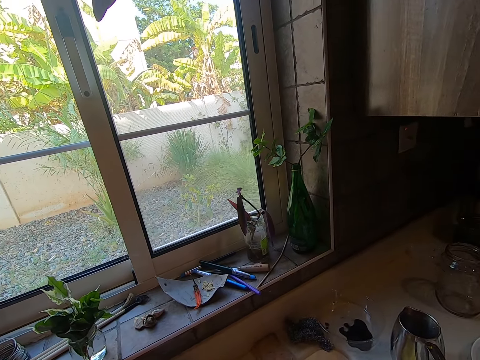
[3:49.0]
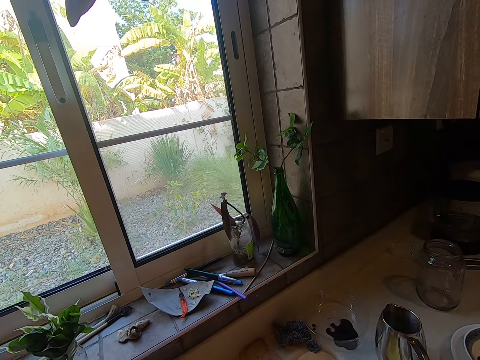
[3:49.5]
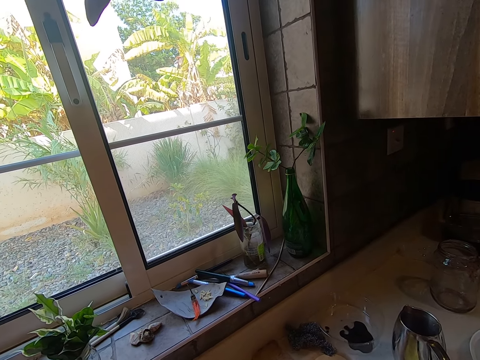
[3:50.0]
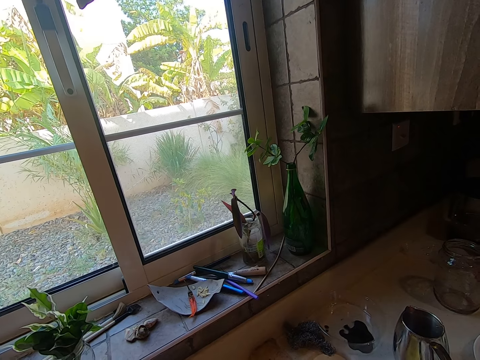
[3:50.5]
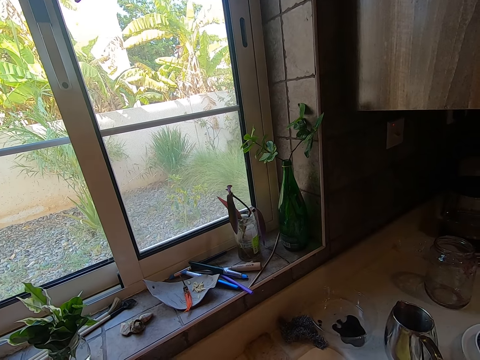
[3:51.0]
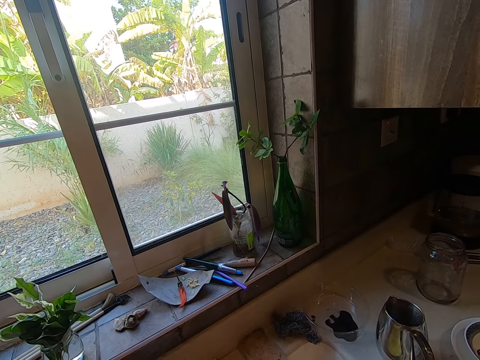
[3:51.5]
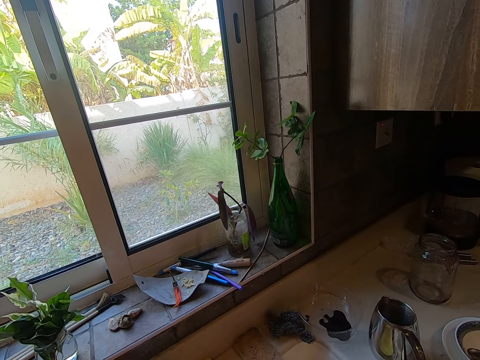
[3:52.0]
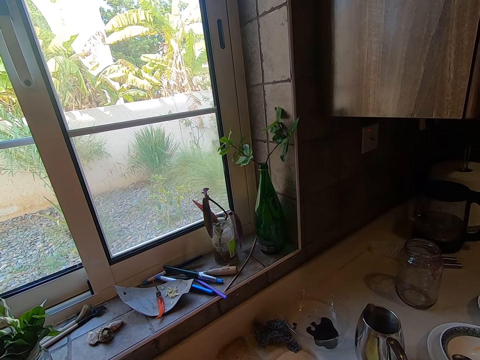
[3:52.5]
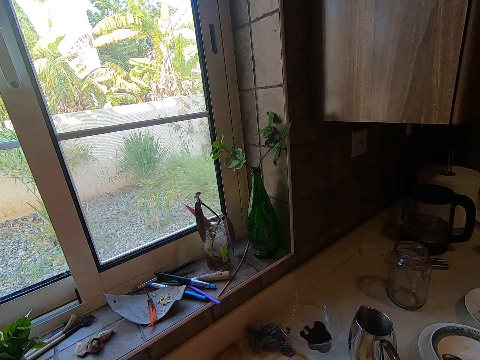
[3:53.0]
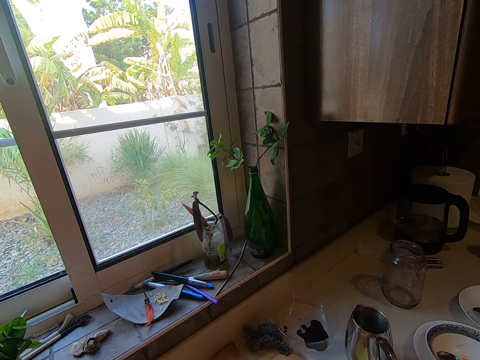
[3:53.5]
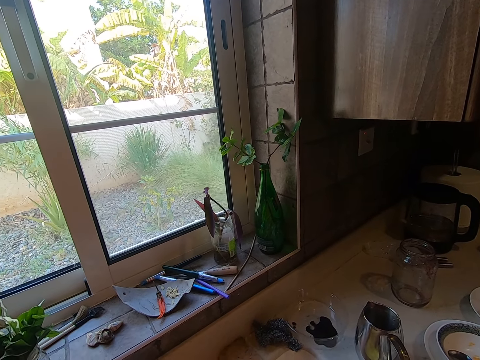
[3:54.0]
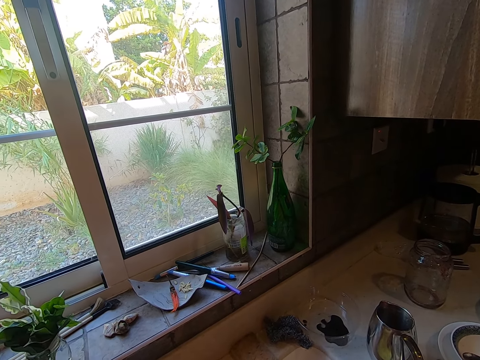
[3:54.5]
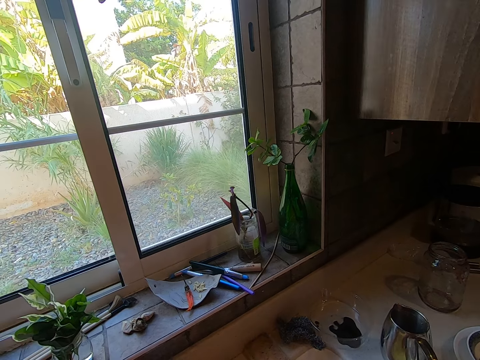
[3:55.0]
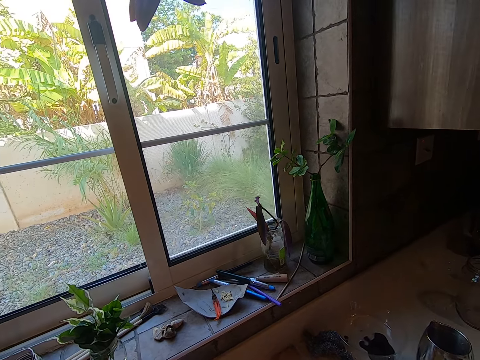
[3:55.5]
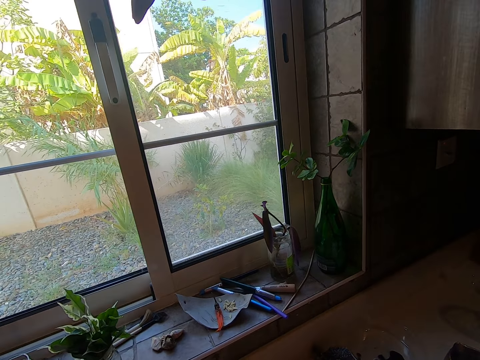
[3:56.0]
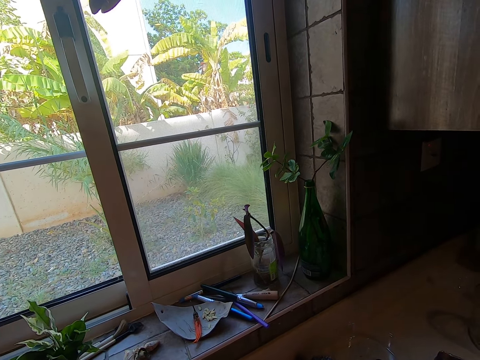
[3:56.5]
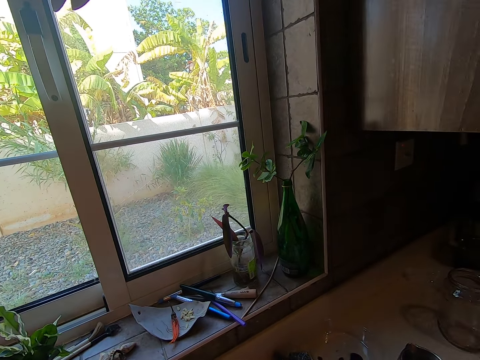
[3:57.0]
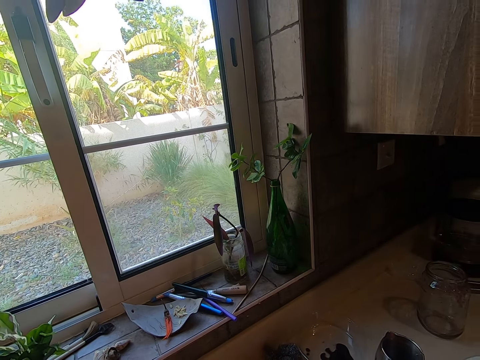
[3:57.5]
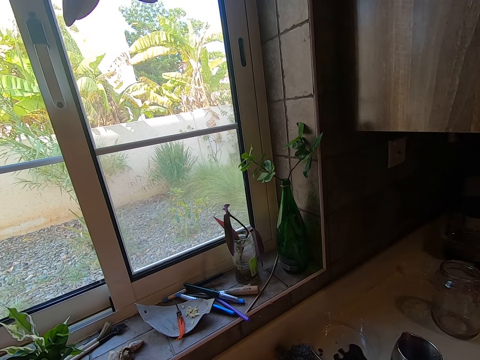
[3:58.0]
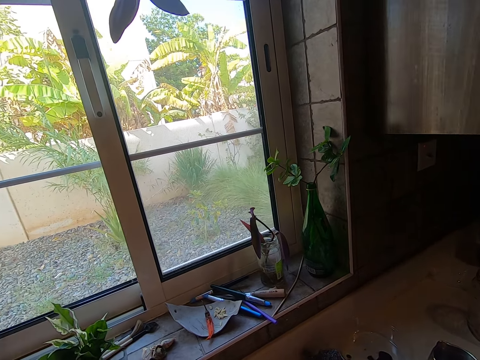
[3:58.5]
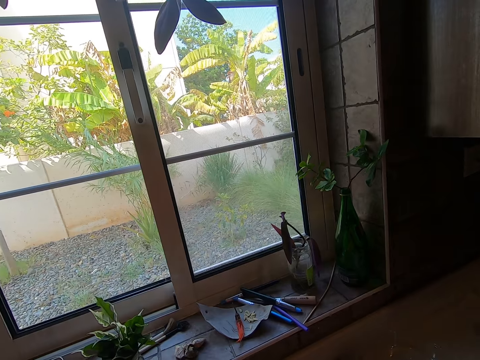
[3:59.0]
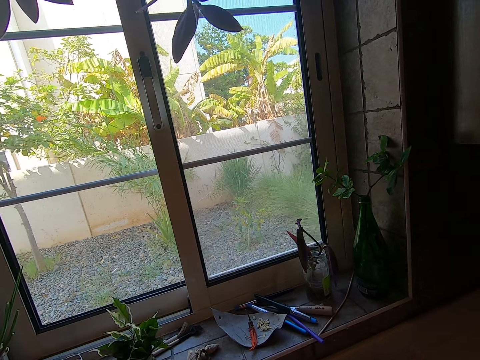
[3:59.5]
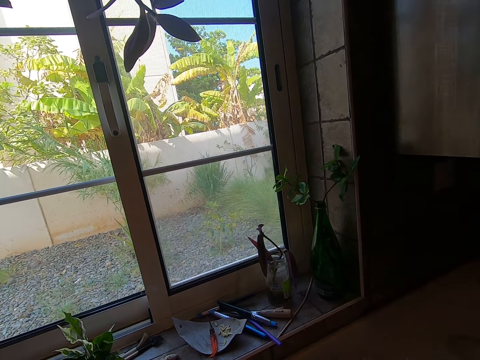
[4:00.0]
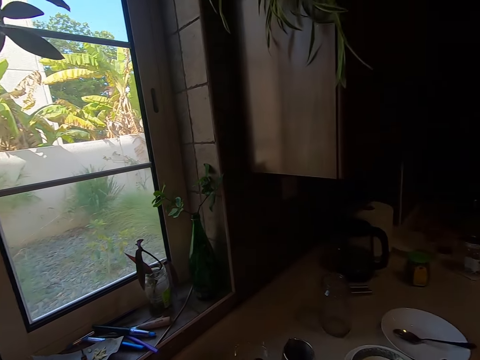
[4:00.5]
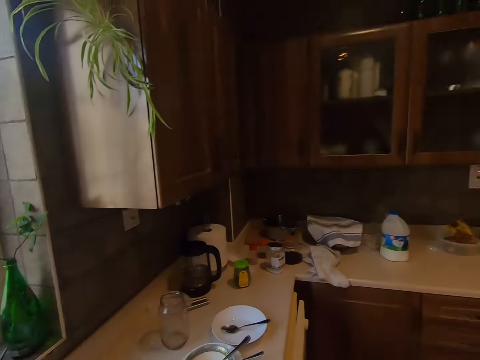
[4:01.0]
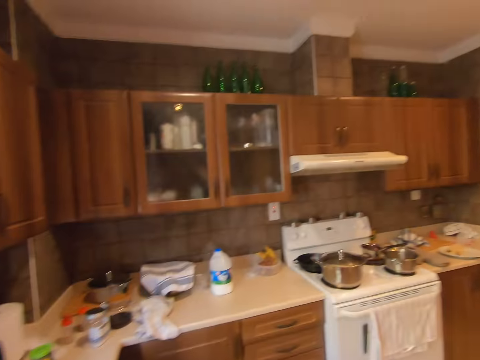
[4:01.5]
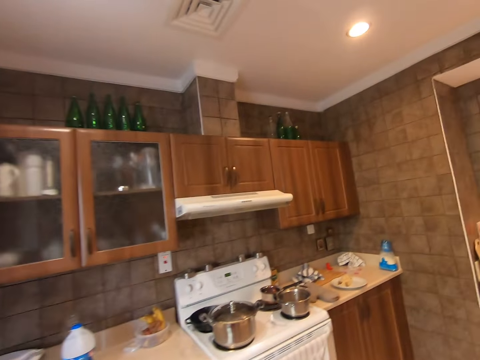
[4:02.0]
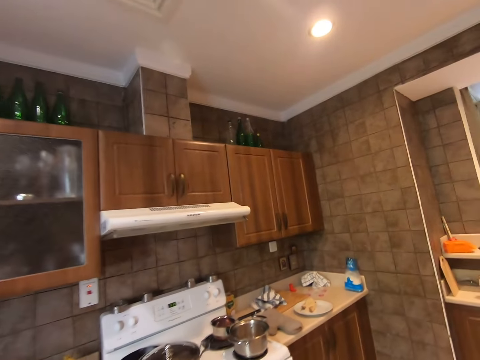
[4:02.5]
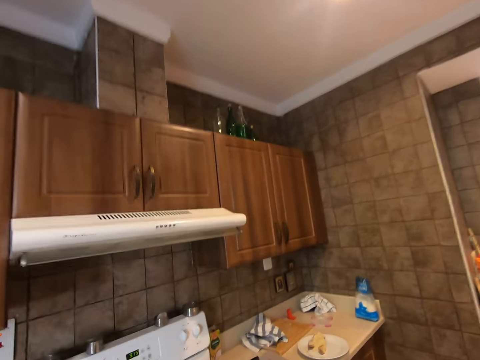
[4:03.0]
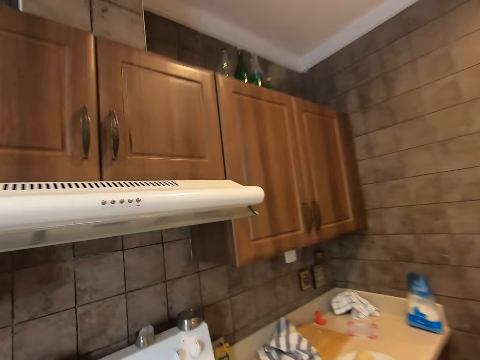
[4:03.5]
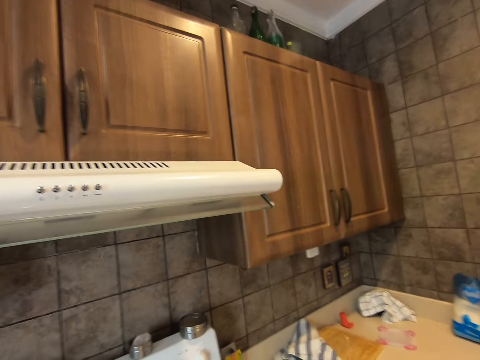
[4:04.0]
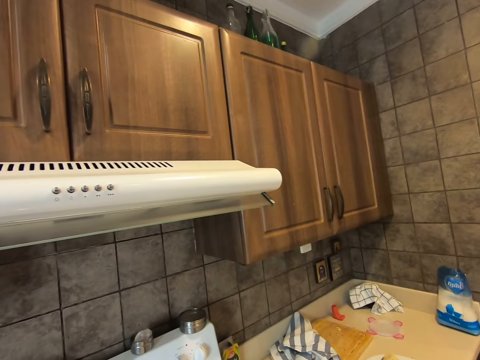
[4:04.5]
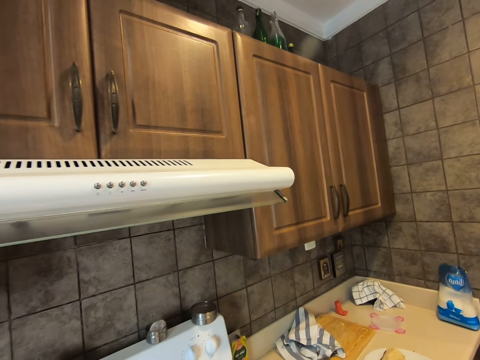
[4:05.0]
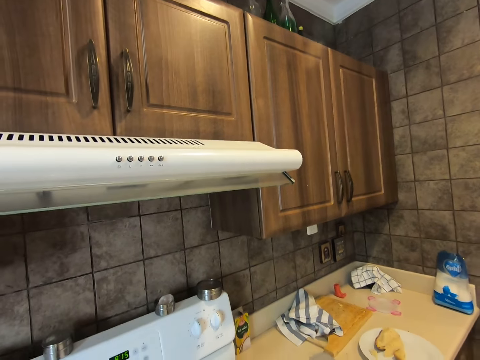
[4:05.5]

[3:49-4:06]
The camera wearer walks around the kitchen.

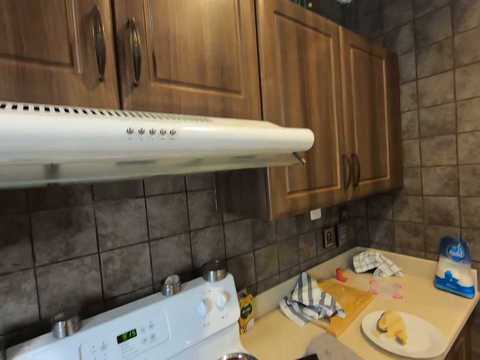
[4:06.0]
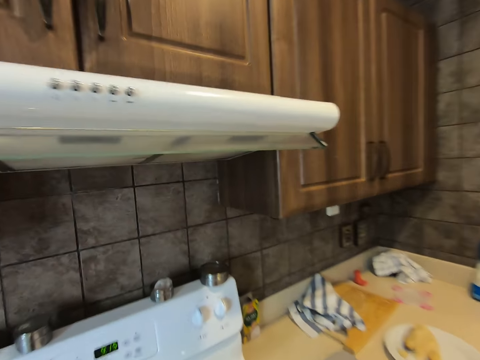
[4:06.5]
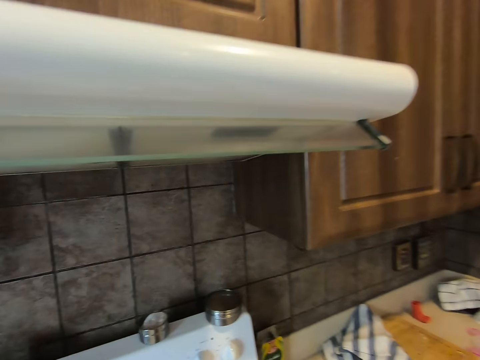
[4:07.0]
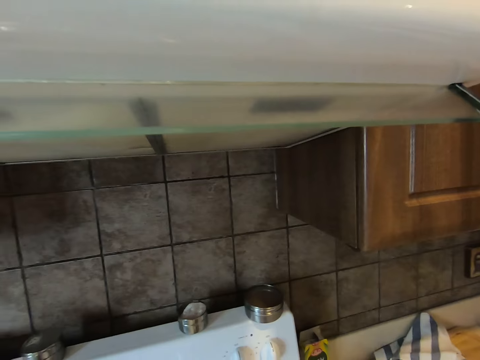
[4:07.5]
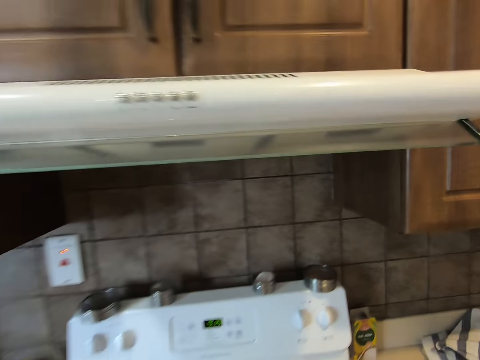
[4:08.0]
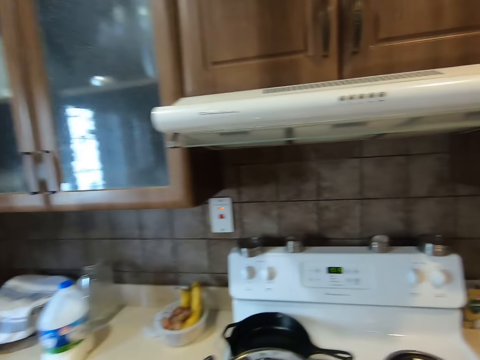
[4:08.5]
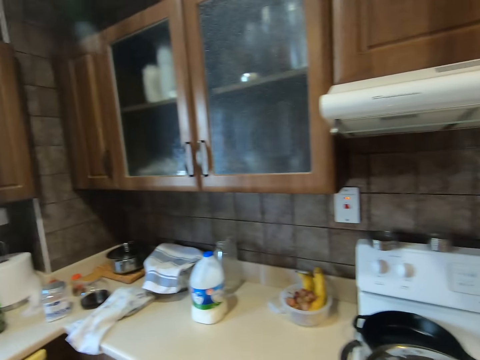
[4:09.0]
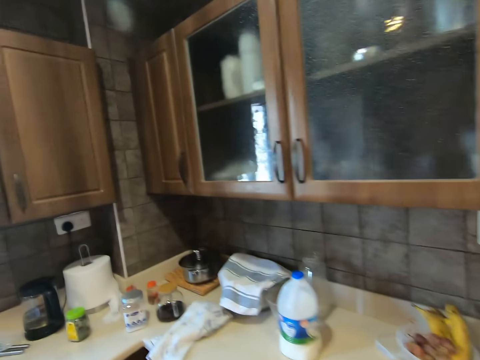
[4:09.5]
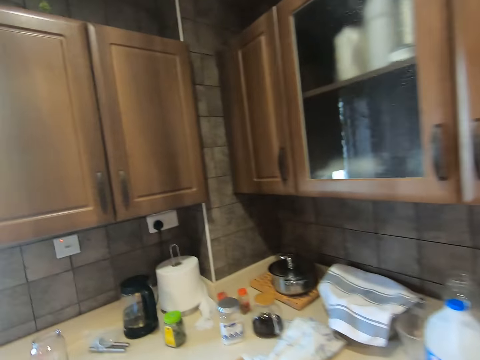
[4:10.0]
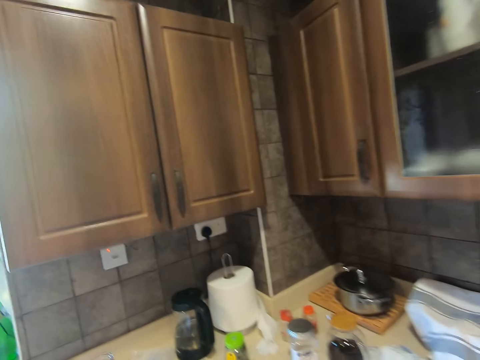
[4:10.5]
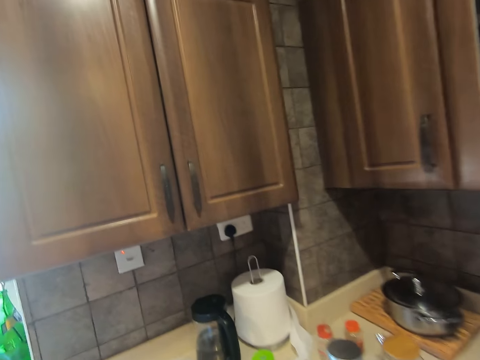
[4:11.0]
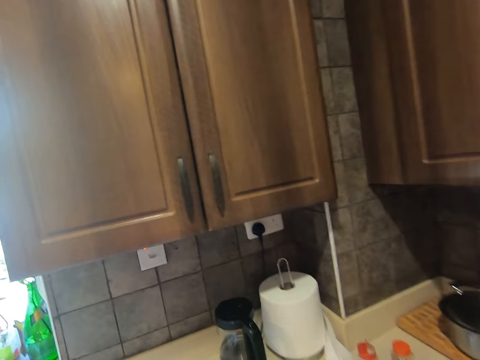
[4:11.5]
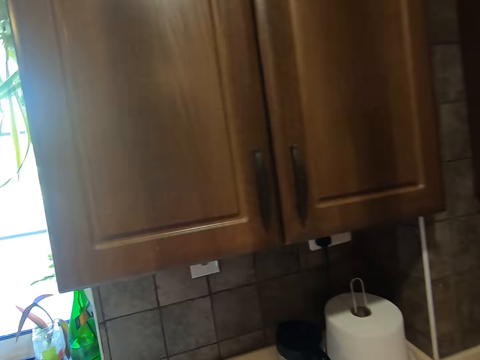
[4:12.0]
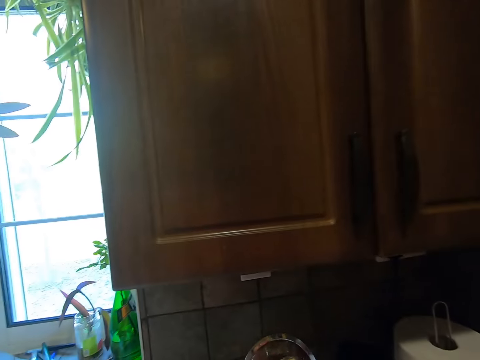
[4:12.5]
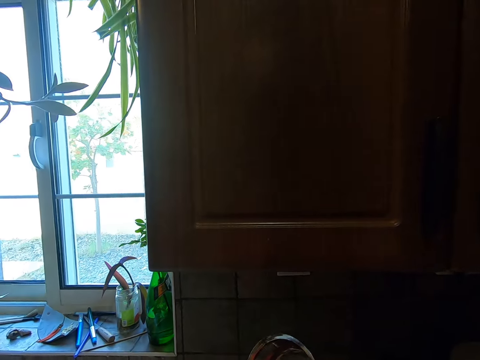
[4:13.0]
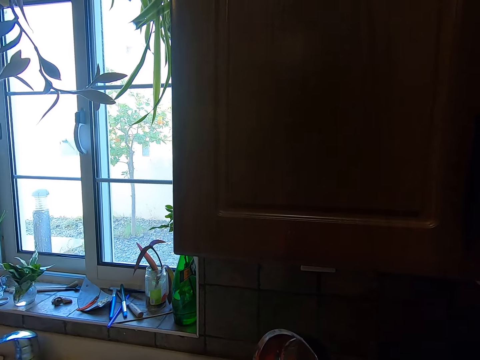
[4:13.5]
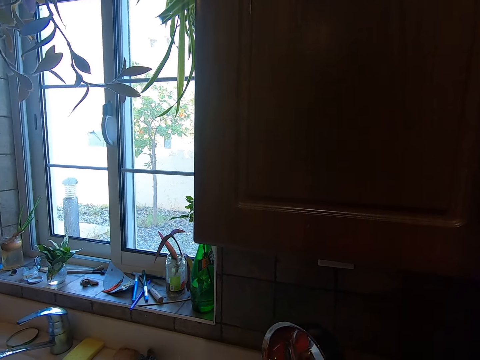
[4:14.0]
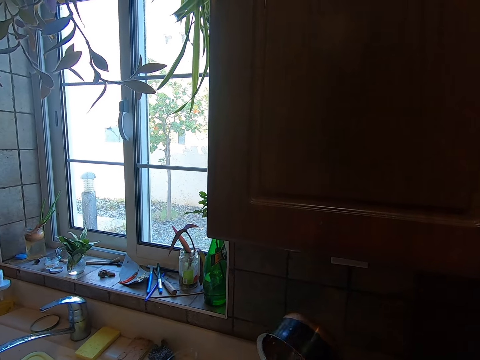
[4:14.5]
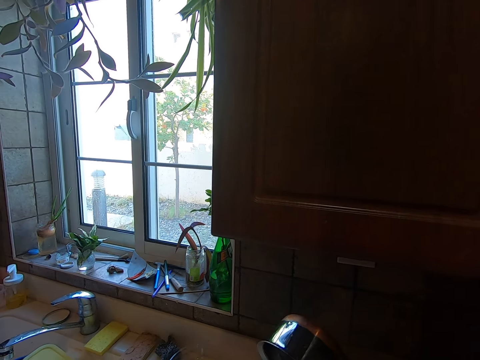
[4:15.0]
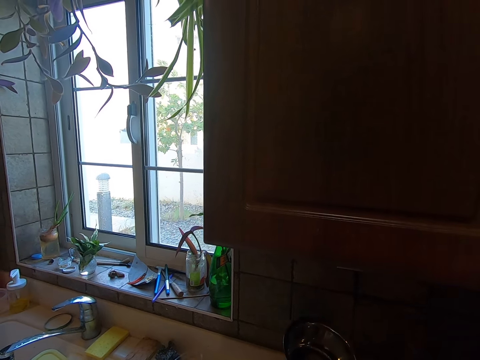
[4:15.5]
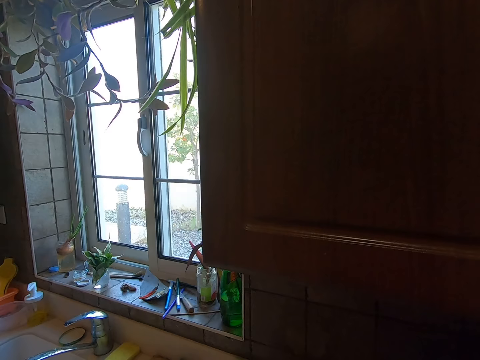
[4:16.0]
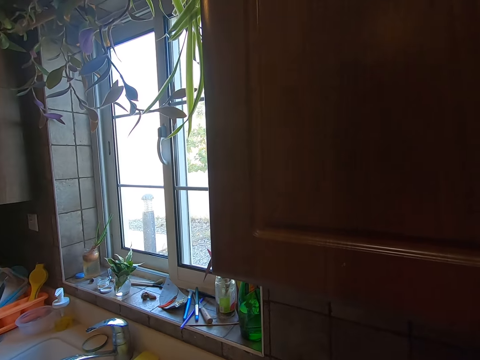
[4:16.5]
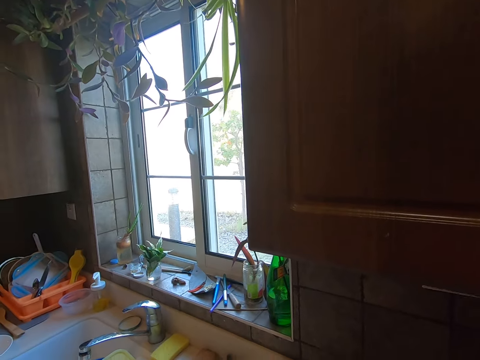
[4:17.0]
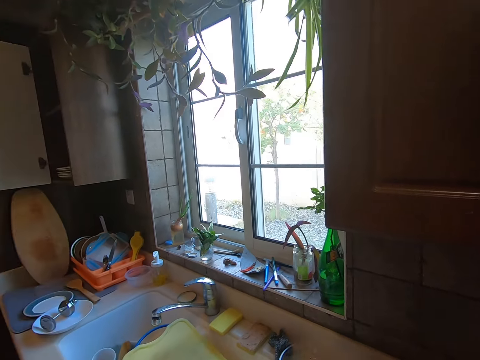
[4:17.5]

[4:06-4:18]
The camera wearer holds a pot.
